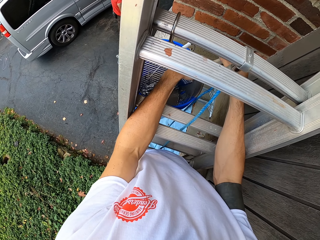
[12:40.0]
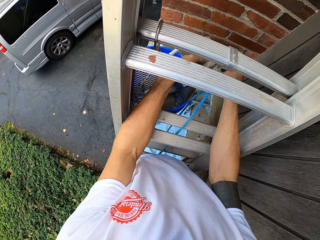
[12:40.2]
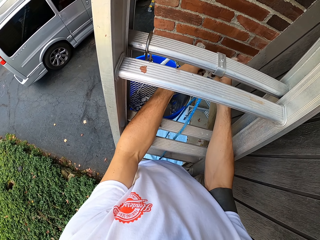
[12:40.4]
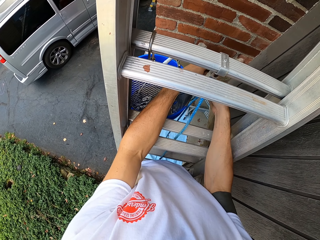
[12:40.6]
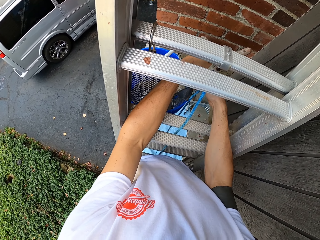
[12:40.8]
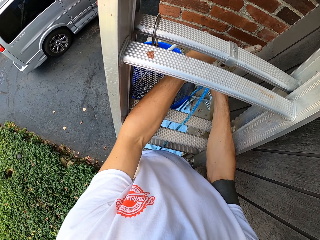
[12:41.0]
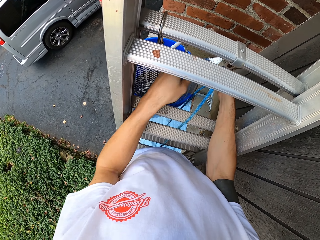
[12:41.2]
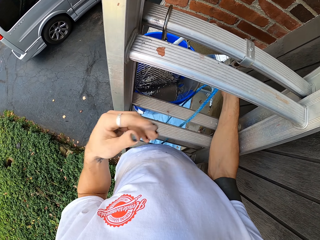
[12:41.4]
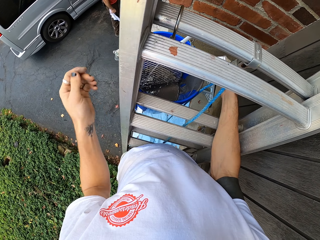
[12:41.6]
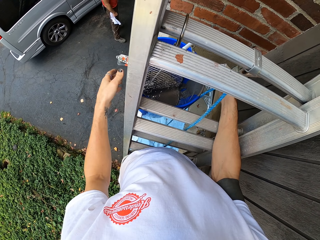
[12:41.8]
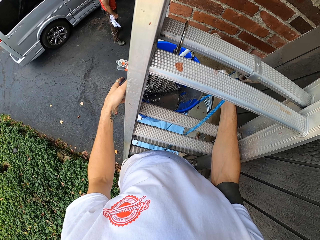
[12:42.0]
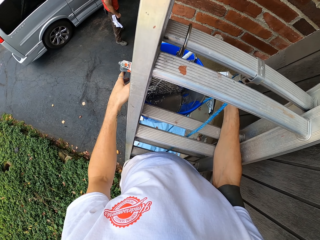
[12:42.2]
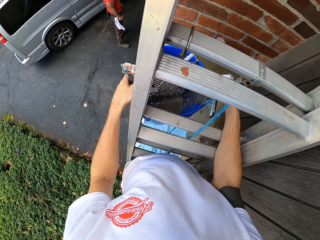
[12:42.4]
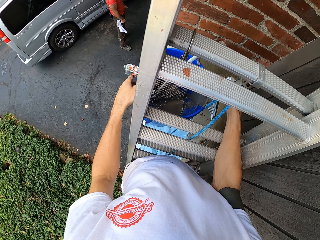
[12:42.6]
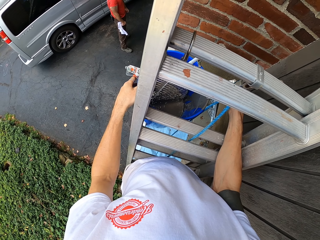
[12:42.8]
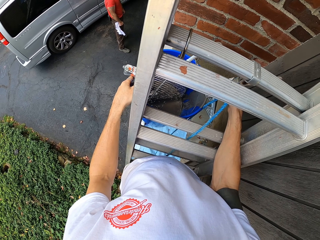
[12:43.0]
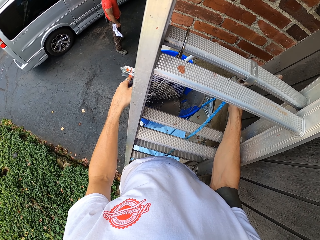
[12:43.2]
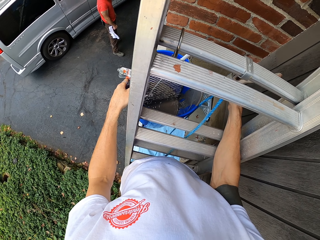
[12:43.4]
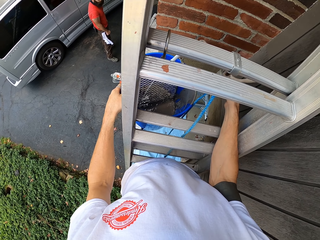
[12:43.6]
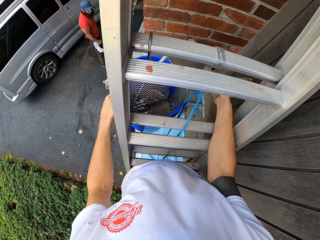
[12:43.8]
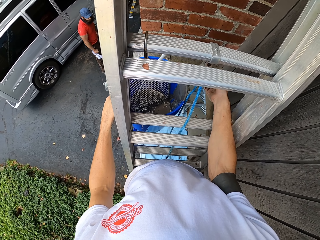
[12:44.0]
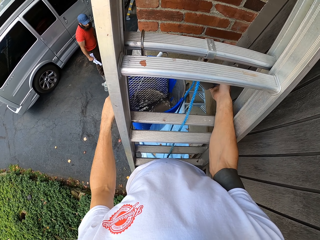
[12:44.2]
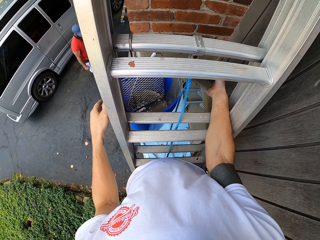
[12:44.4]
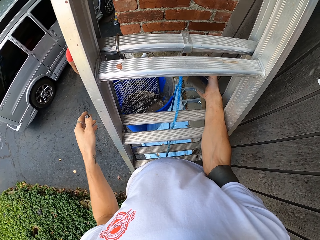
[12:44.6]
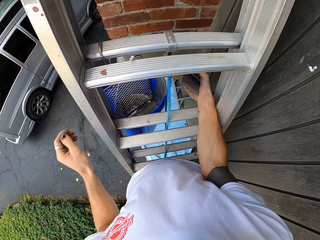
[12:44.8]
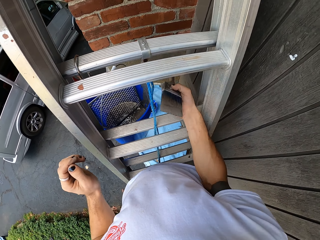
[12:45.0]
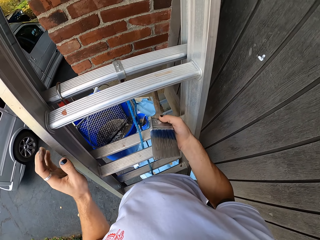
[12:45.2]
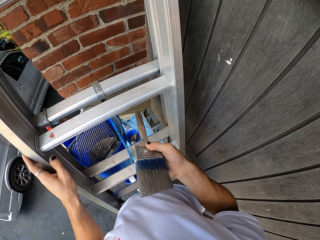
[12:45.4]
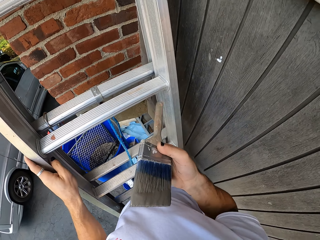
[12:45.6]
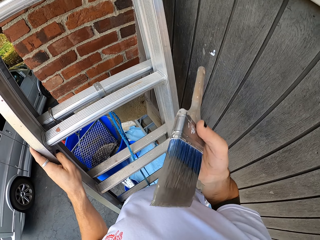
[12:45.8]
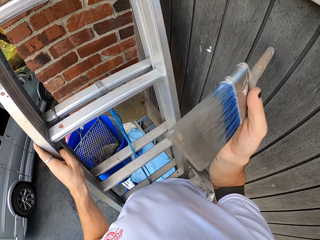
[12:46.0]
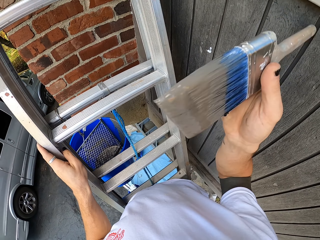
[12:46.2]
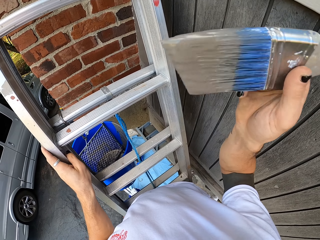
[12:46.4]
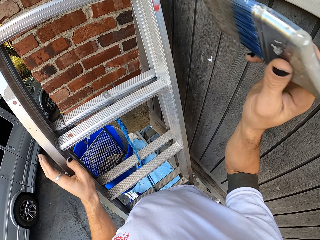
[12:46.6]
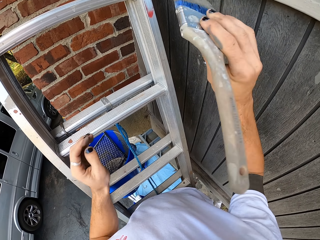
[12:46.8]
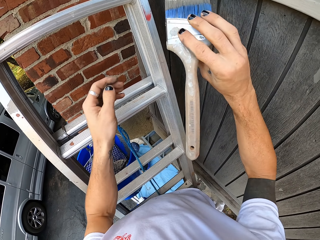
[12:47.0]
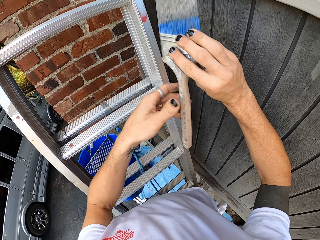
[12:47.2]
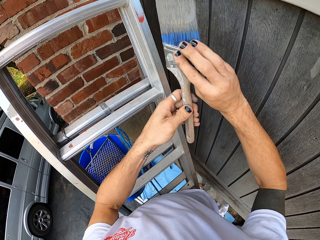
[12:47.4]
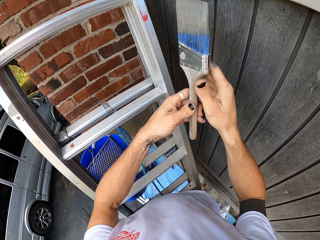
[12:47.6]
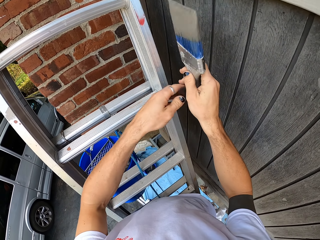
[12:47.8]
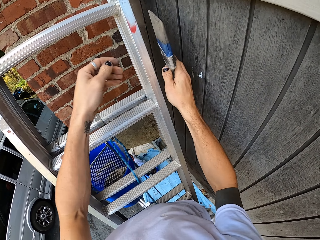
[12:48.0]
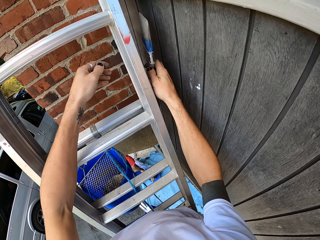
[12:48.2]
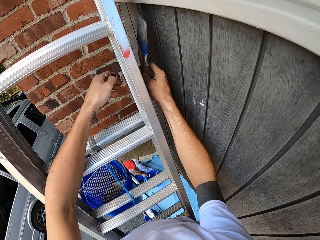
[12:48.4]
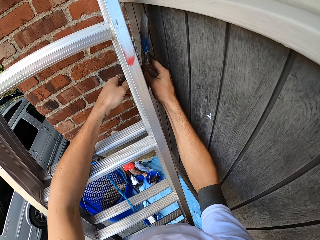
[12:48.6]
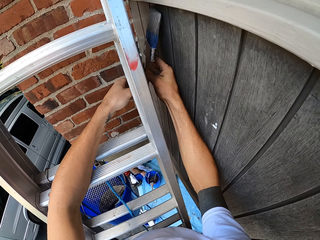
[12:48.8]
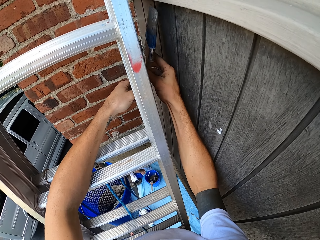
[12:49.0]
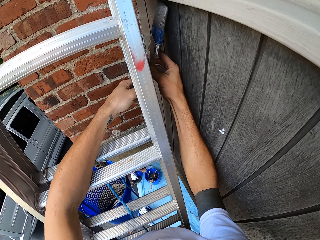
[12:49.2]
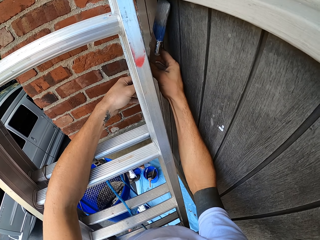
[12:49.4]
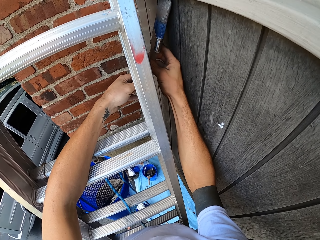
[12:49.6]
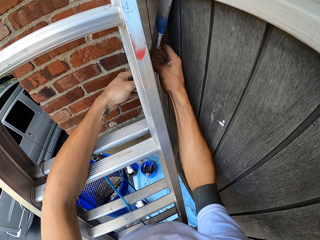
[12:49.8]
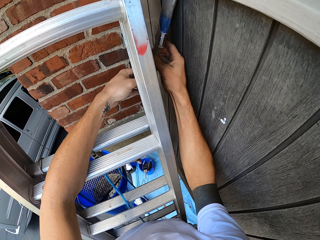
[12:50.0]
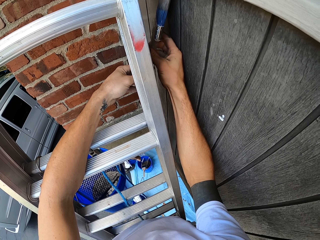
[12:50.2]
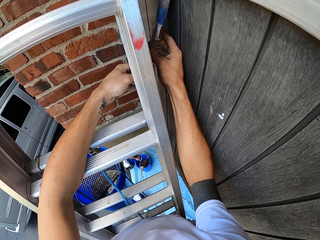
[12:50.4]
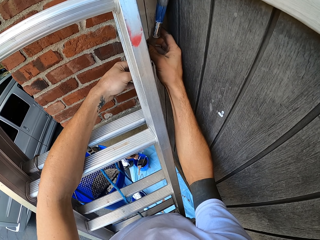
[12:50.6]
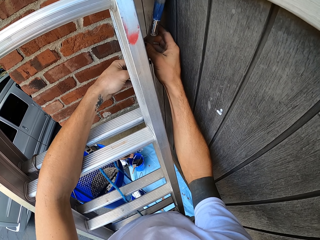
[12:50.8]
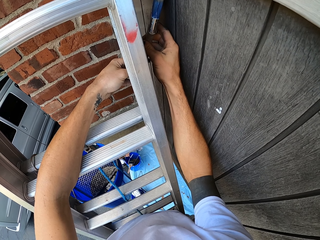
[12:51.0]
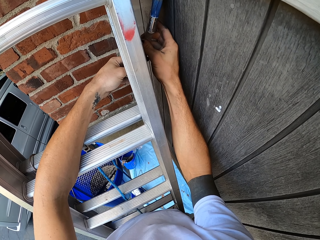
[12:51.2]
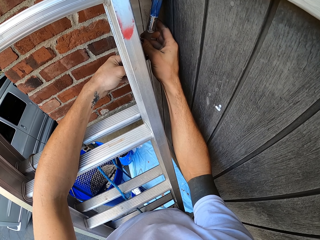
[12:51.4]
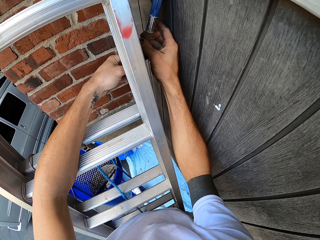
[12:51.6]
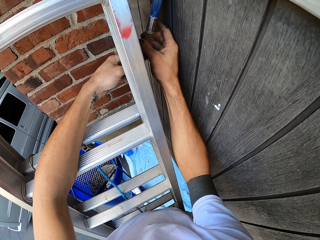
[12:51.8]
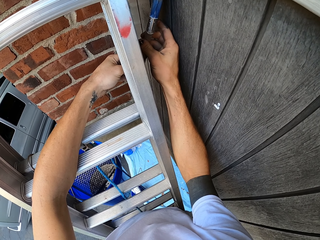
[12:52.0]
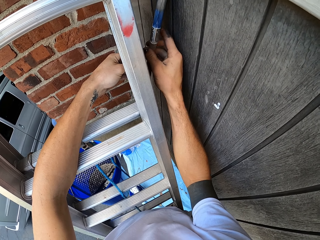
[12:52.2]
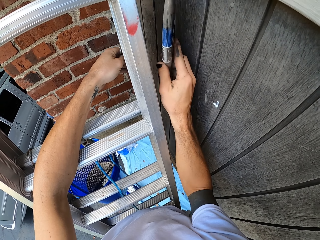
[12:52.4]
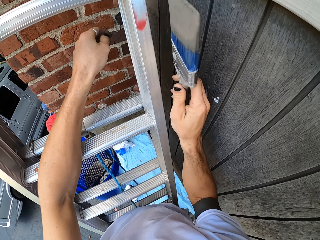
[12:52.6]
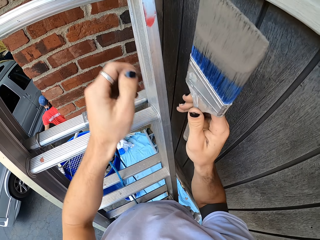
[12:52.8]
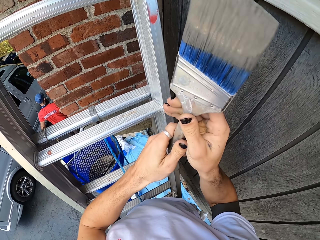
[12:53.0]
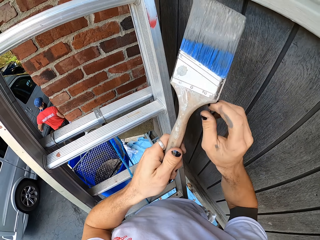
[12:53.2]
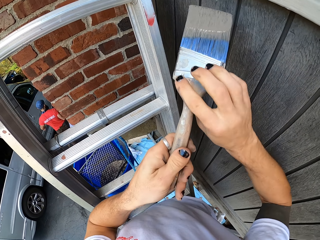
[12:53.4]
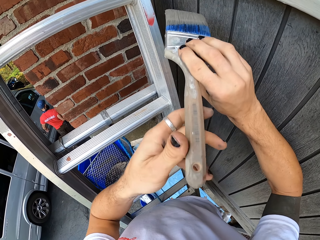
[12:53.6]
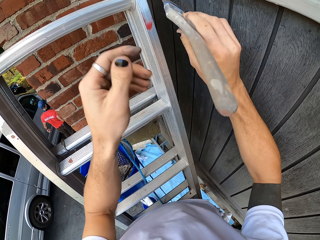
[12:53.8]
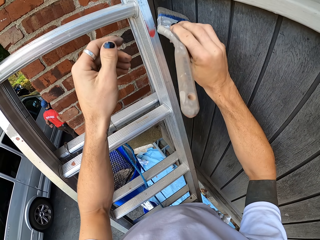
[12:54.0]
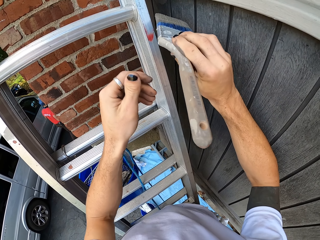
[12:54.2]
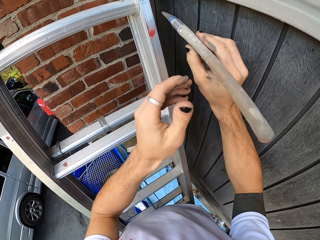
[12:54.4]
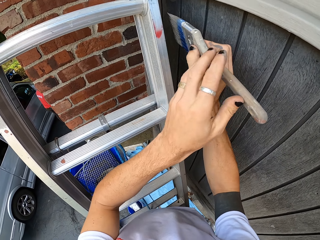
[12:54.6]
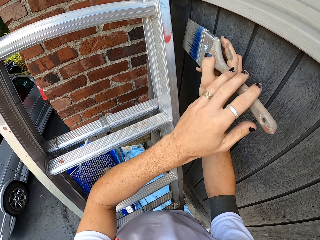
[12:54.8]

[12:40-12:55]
The camera wearer paints the wall with a painting brush.

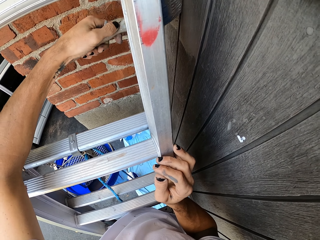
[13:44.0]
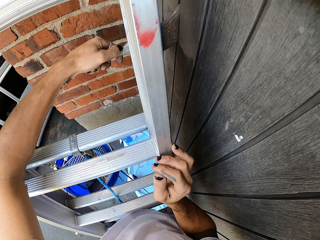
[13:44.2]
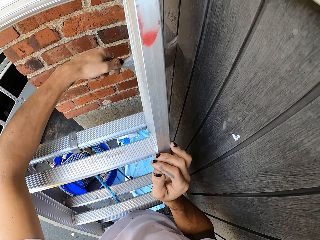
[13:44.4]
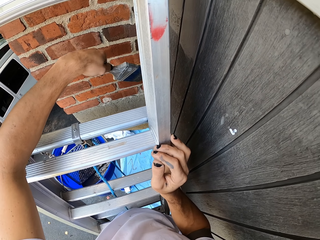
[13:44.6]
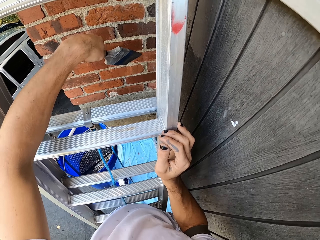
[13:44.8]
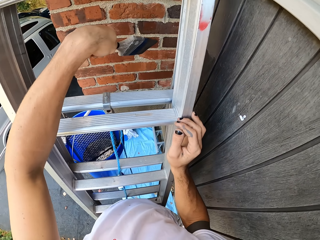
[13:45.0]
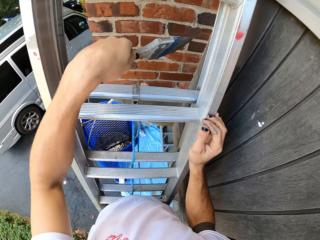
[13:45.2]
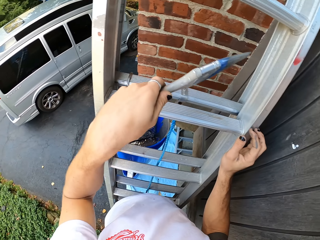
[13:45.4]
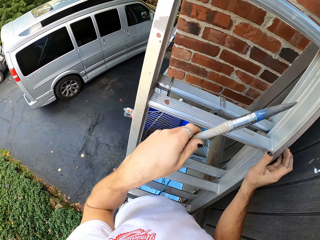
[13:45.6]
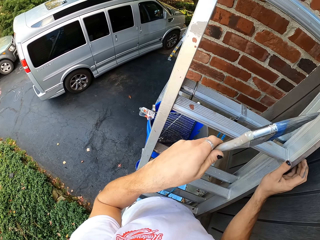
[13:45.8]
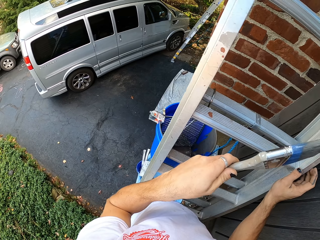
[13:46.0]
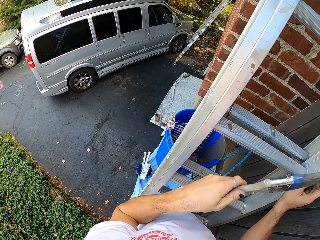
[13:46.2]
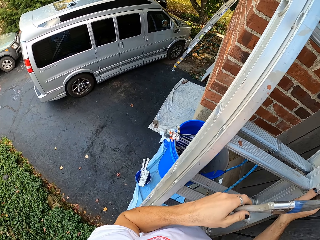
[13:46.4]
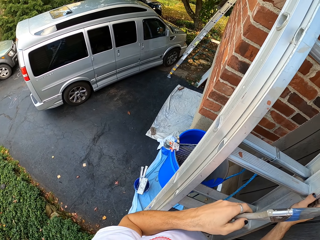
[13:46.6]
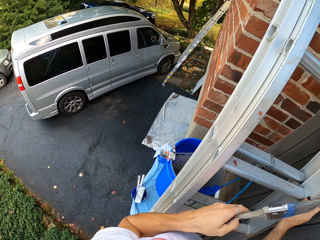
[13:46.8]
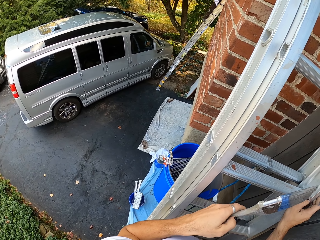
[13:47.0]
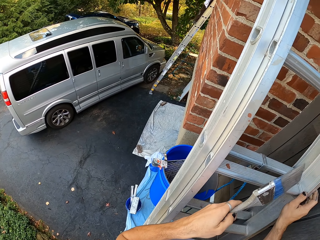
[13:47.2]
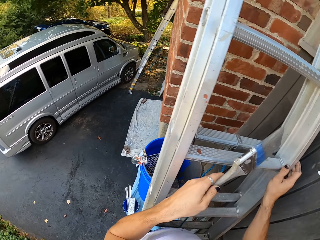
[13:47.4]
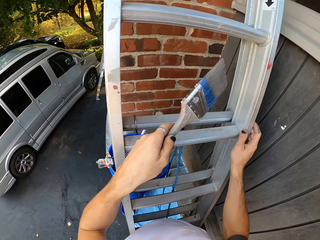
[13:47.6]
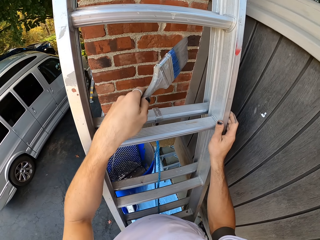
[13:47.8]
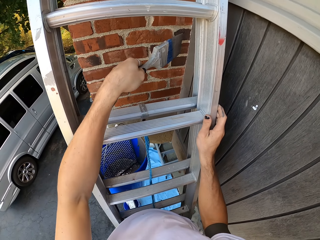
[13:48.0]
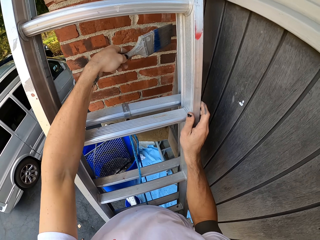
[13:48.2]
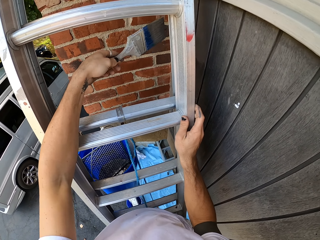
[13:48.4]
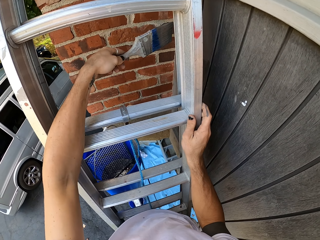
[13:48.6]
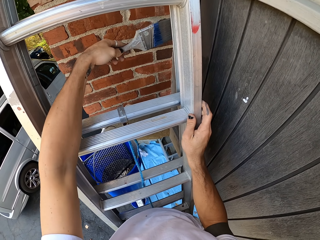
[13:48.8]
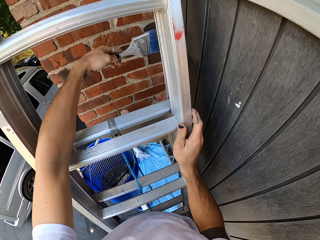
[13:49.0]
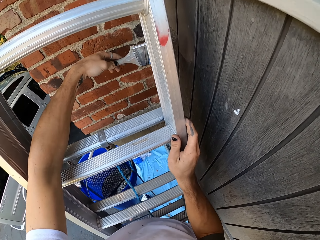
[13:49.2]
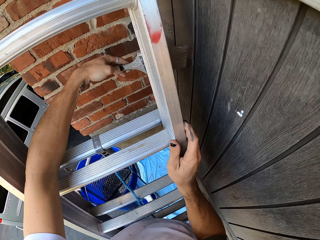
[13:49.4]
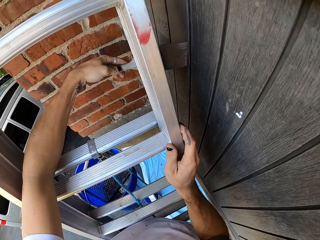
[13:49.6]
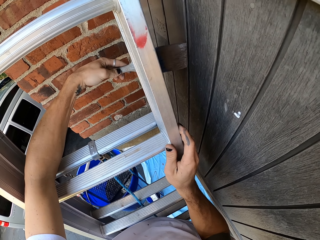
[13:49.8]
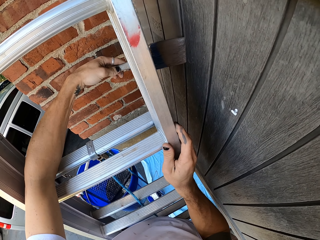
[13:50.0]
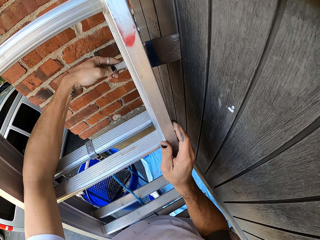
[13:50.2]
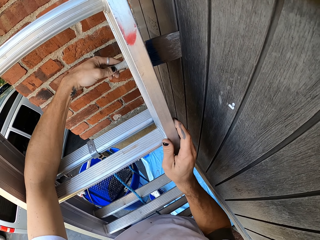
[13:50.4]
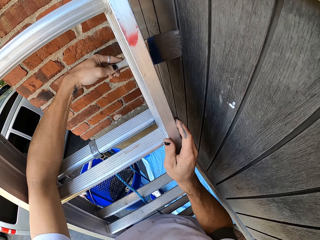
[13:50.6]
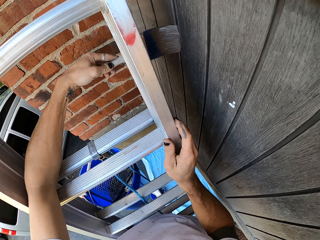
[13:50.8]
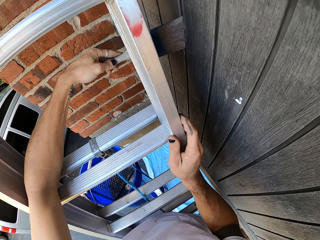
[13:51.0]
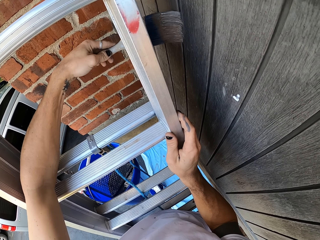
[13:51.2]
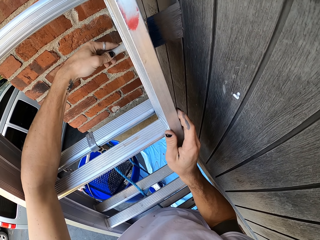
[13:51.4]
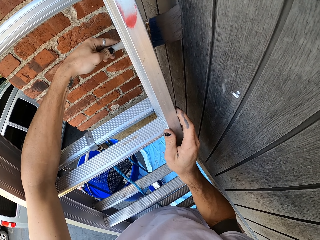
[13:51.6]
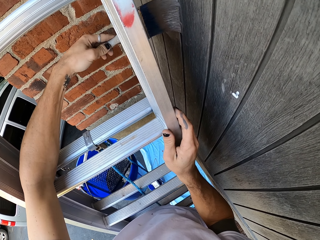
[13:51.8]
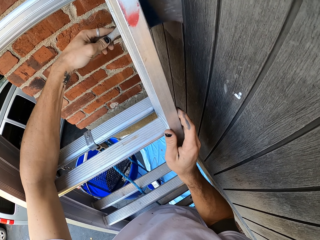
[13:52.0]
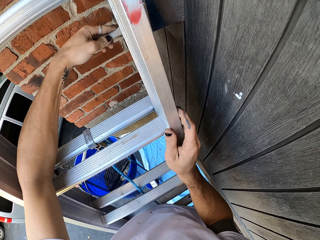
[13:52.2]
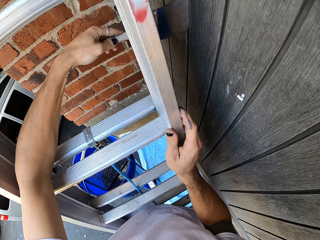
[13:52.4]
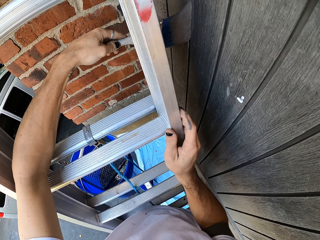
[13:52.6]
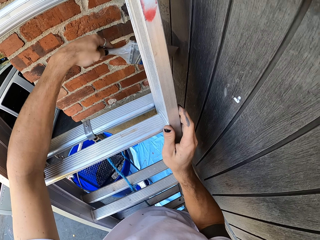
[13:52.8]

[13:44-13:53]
The camera wearer looks around. They paint a wooden wall with a paintbrush.
